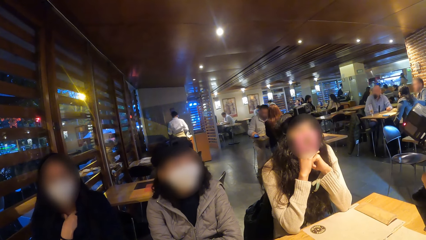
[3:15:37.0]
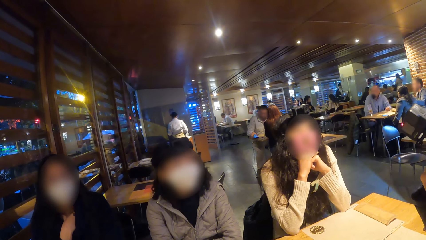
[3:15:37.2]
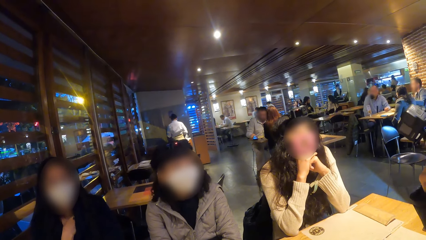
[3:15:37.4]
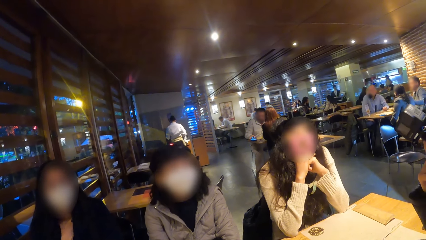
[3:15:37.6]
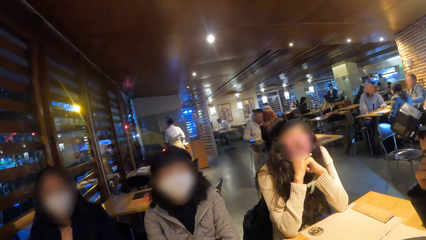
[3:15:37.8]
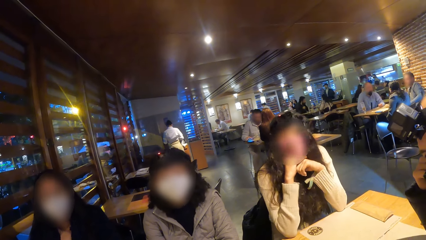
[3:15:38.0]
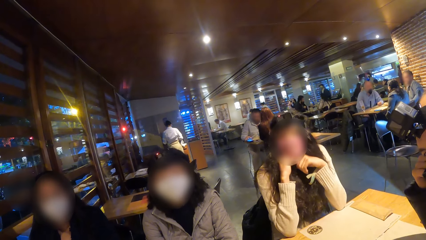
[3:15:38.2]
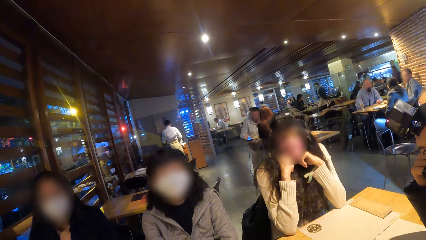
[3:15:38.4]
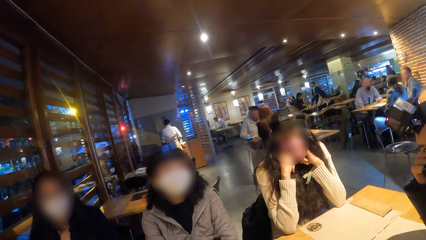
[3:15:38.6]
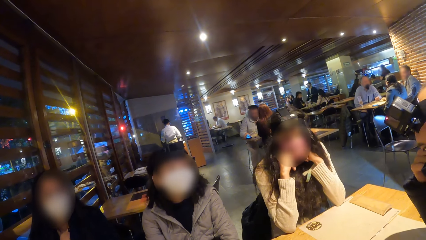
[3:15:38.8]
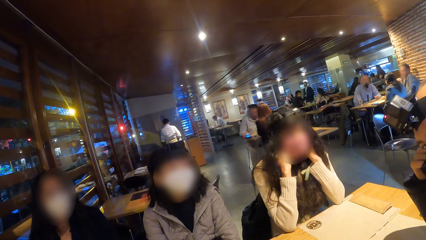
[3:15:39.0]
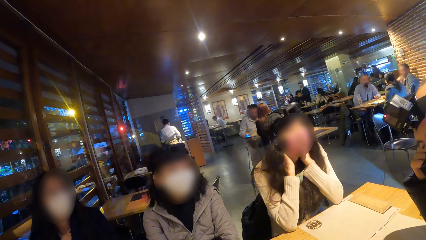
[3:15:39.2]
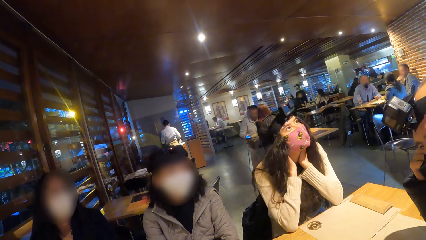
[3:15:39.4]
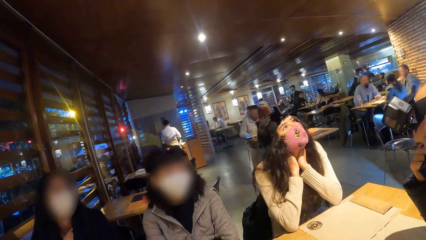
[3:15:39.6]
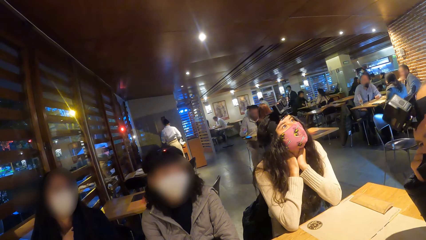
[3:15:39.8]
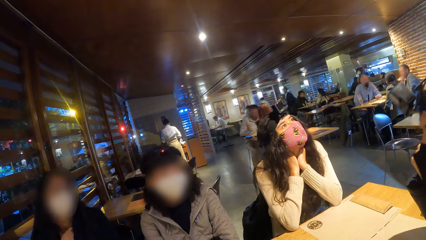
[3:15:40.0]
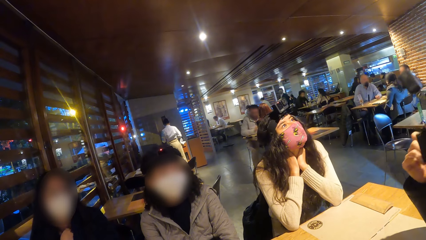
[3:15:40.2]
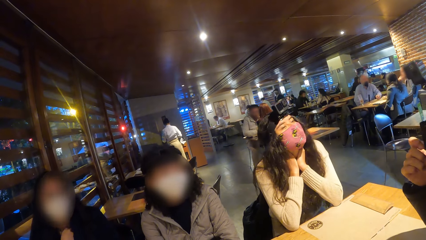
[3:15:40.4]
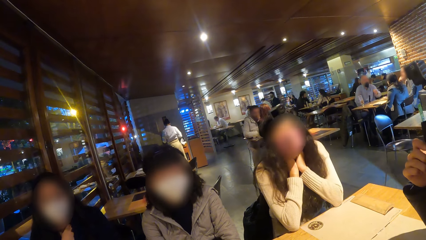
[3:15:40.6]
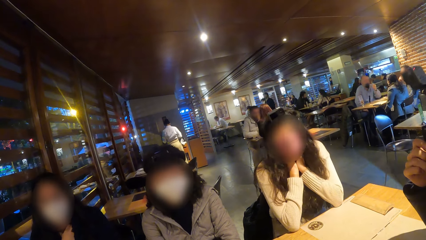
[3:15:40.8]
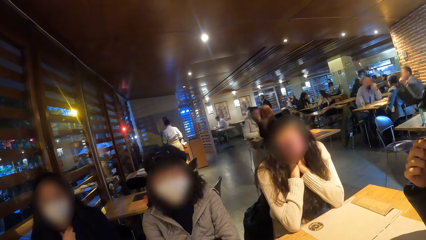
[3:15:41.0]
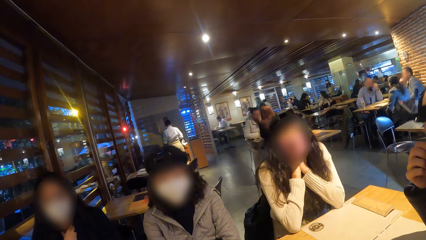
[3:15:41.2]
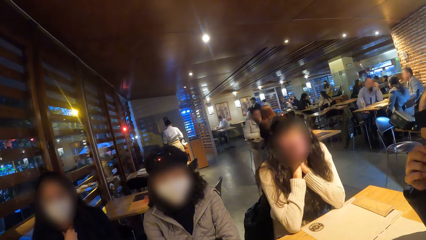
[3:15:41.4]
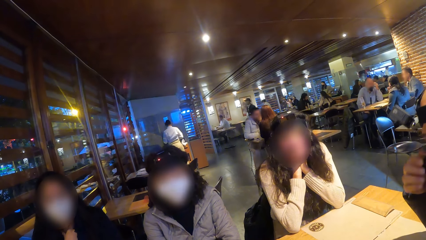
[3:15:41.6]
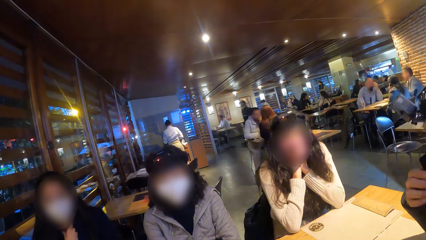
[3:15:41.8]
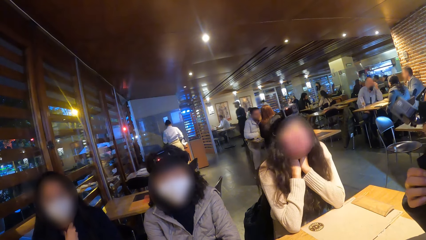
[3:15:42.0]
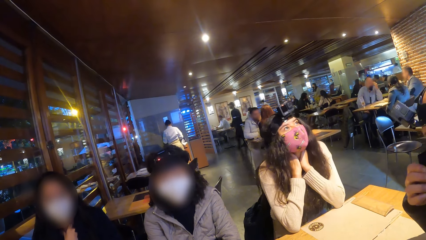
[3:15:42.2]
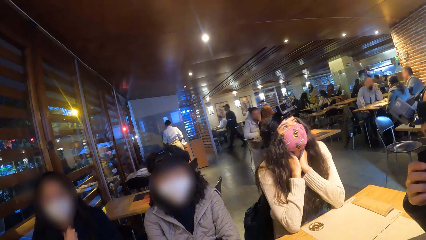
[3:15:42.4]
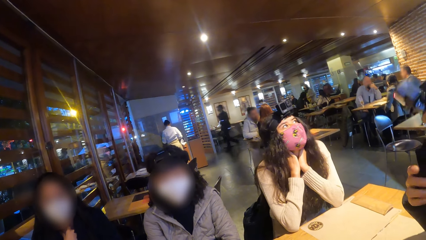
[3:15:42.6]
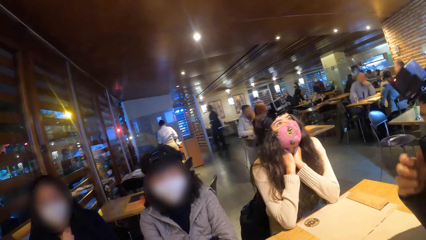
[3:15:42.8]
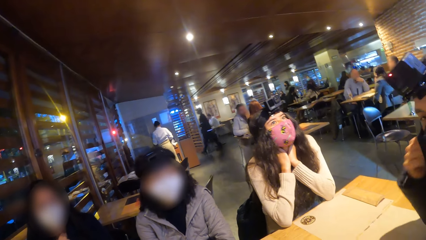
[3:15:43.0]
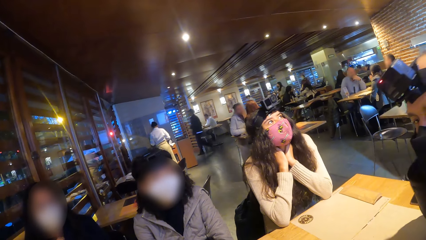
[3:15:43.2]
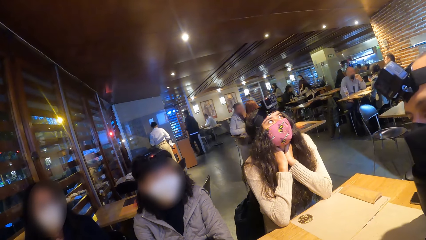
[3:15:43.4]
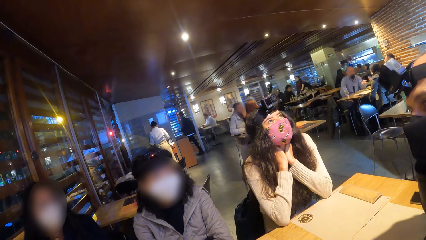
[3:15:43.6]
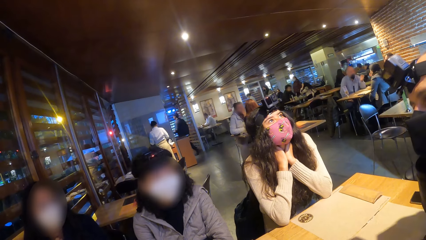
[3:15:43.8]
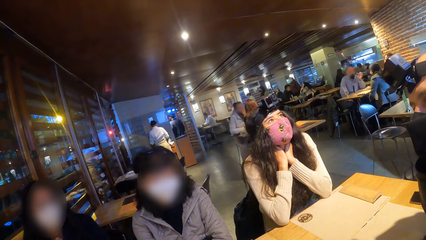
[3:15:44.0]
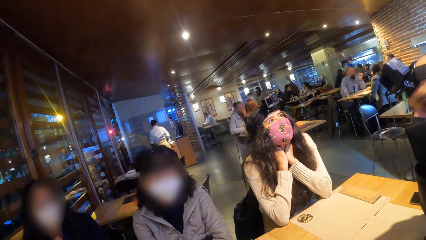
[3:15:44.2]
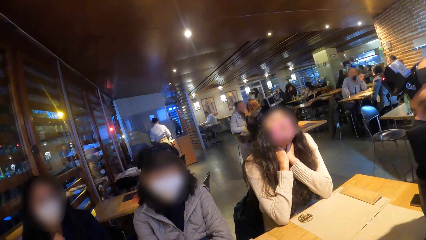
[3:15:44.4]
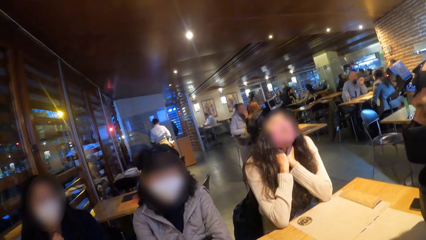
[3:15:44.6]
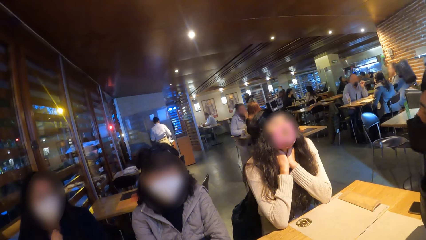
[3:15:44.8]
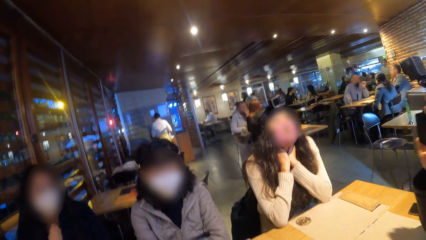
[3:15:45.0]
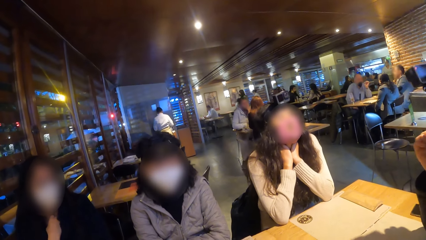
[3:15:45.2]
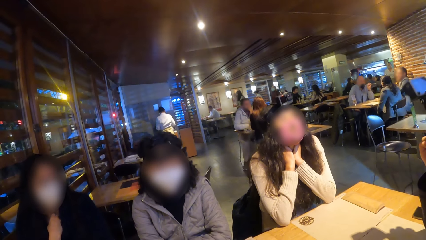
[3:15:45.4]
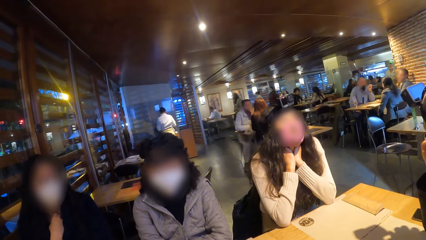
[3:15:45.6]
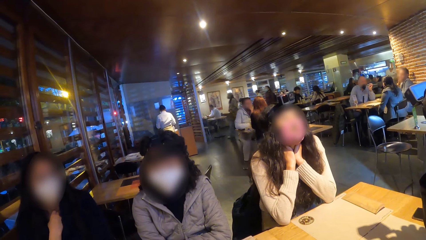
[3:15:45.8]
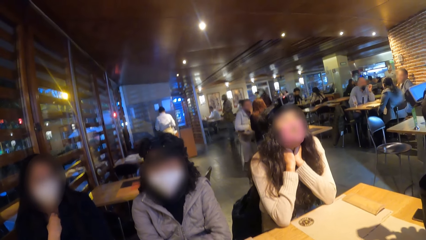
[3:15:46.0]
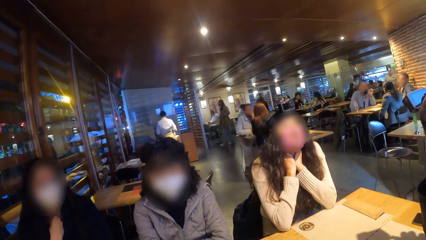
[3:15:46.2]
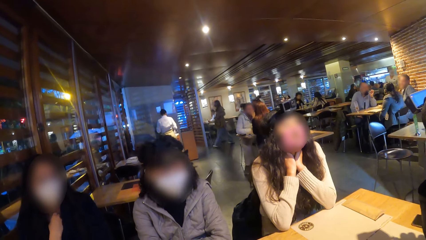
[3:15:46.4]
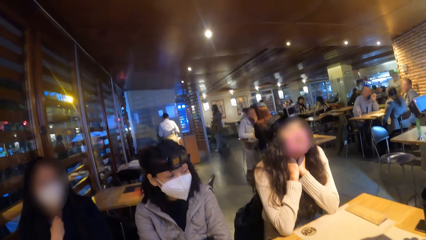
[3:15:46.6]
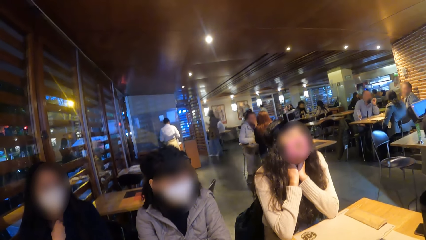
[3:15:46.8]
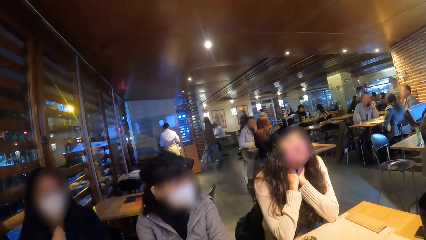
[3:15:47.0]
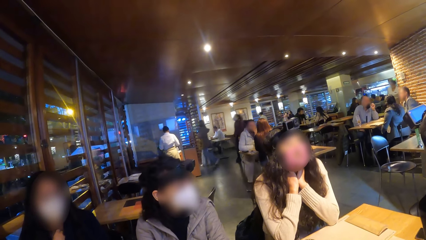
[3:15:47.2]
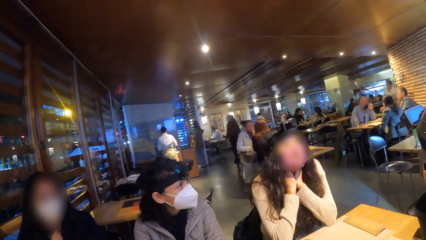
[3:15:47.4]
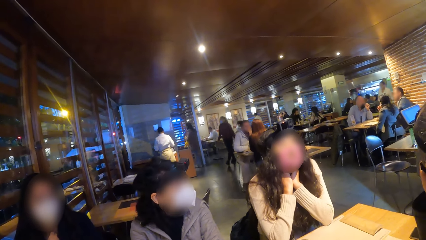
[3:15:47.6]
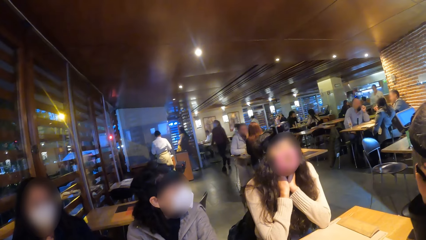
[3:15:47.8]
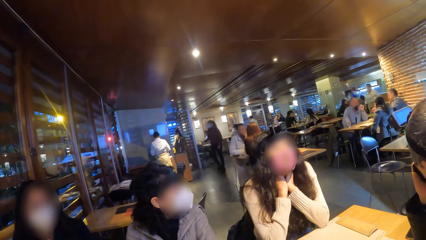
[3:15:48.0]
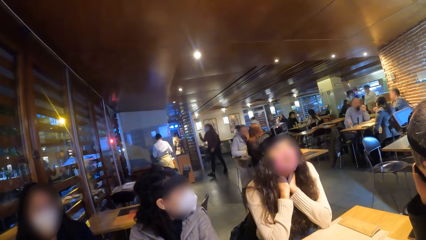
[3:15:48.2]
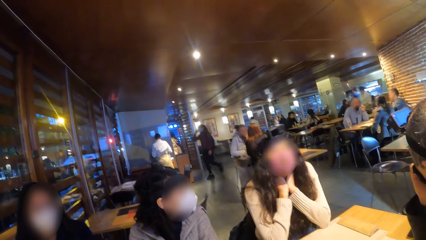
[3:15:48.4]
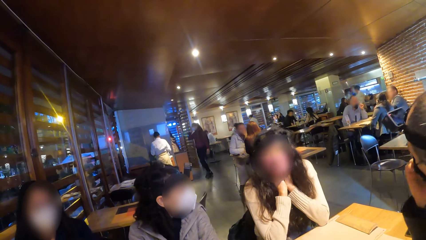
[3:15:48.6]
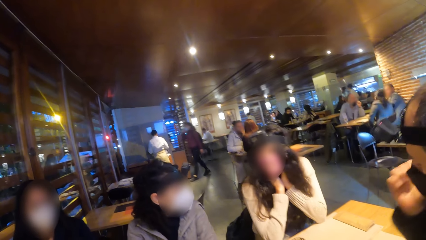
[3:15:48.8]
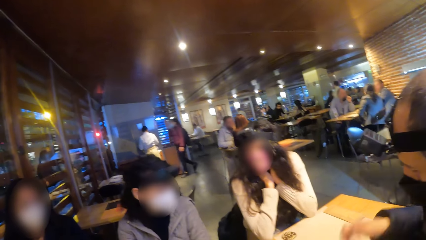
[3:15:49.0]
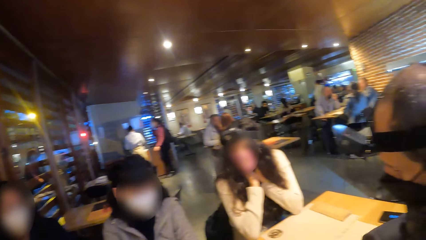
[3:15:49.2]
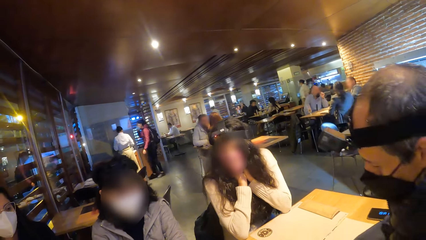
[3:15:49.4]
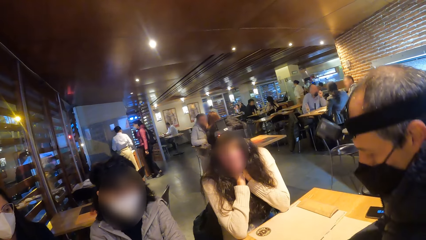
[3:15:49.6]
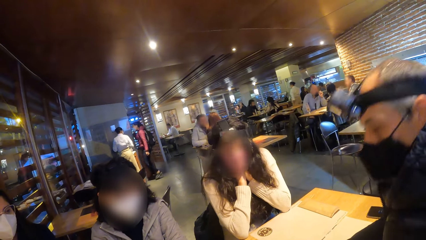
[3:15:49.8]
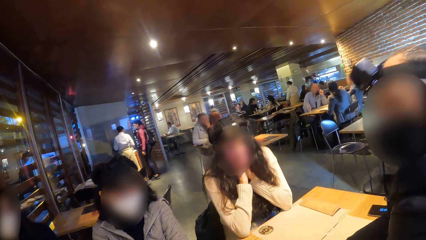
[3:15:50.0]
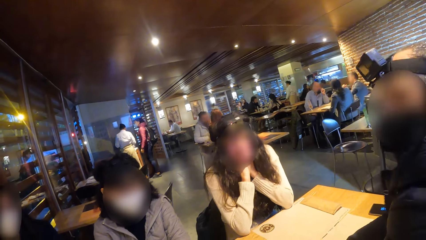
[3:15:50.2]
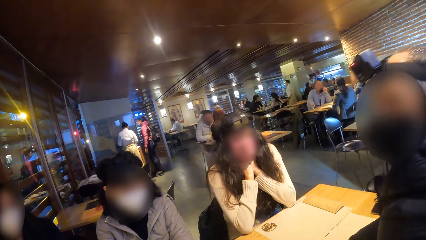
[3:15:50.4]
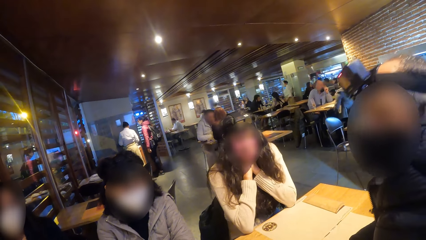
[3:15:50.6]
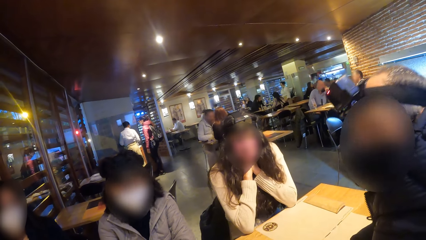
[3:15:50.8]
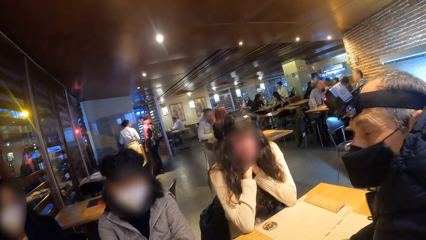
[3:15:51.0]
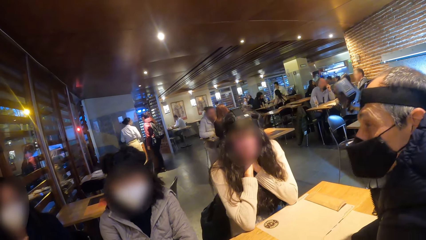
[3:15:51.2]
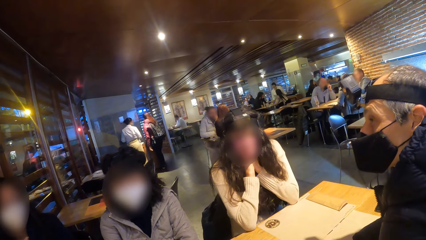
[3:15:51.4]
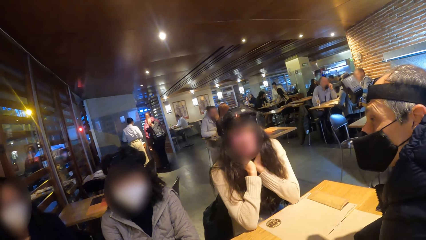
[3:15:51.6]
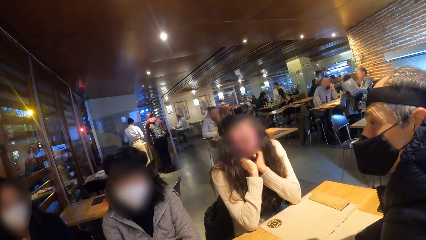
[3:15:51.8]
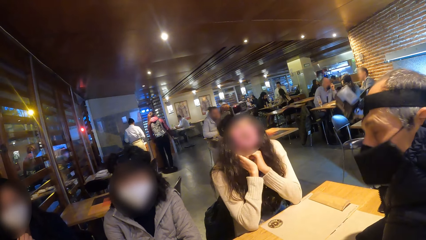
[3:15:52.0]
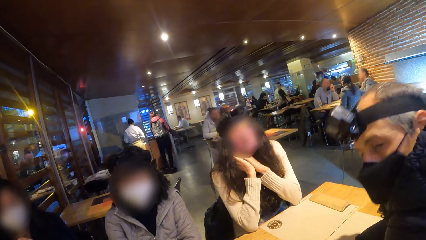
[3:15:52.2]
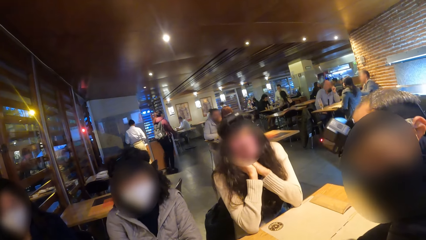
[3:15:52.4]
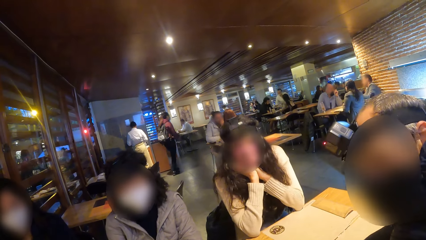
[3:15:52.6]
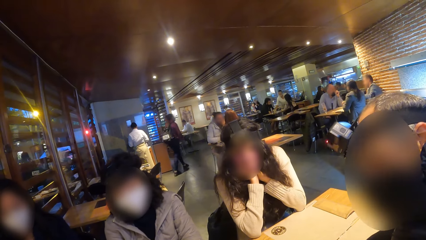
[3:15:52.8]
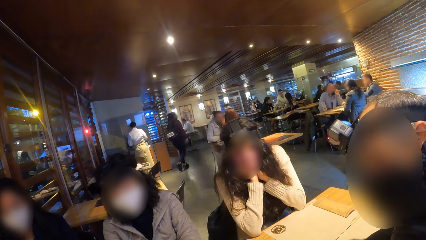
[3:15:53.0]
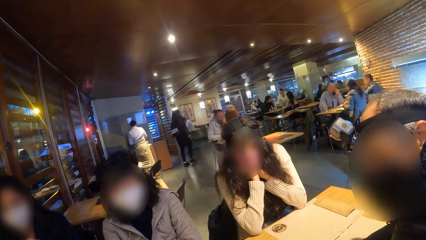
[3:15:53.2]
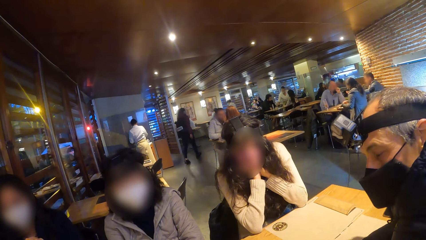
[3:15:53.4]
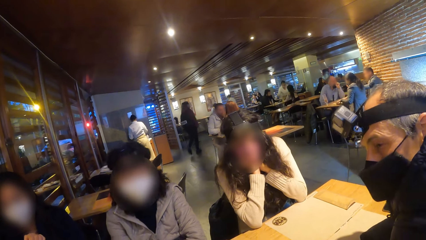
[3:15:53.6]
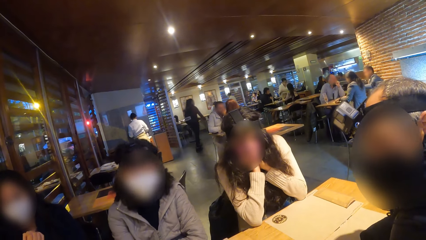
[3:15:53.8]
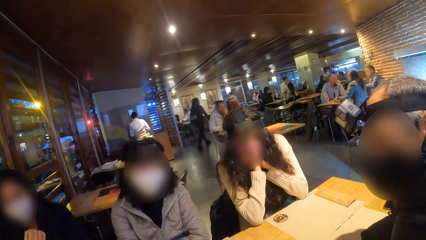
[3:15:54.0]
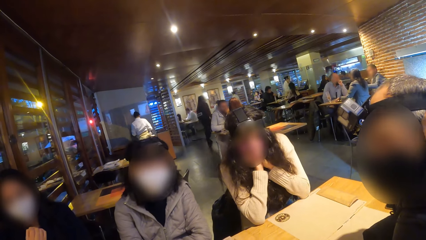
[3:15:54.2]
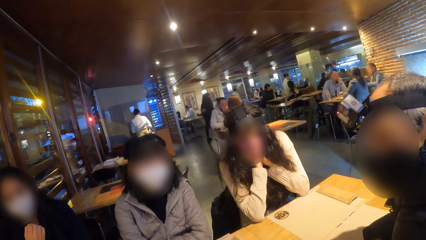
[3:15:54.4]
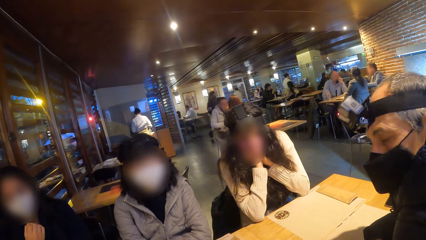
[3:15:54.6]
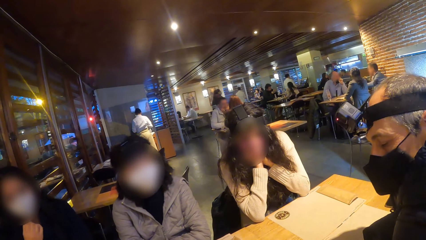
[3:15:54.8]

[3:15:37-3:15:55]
The man adjusts his face mask with his right hand.
